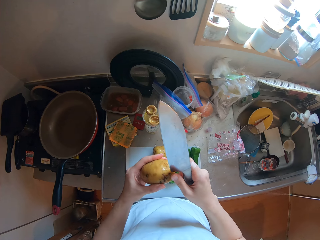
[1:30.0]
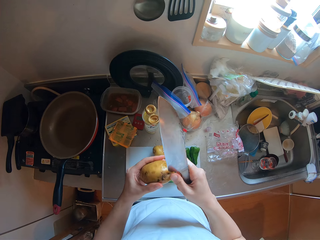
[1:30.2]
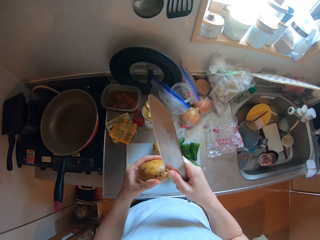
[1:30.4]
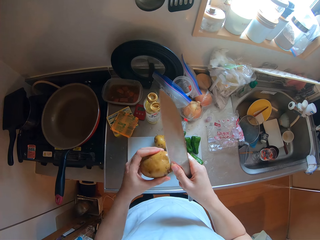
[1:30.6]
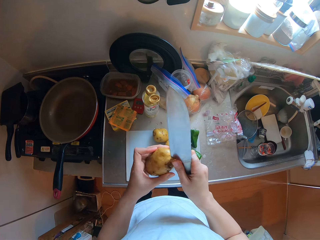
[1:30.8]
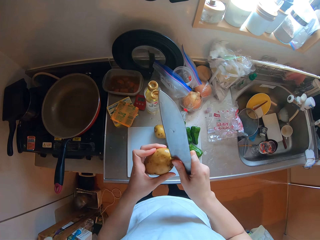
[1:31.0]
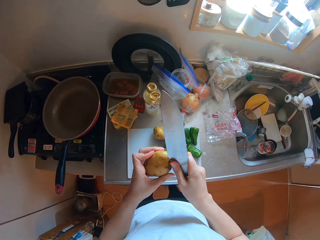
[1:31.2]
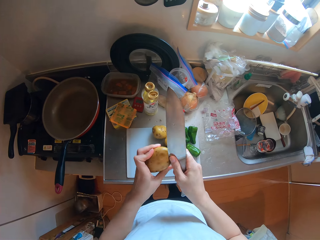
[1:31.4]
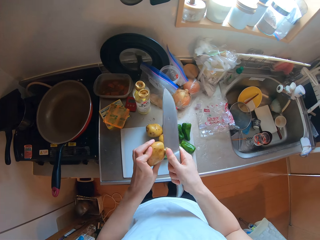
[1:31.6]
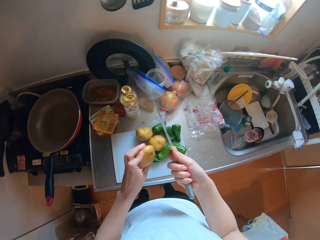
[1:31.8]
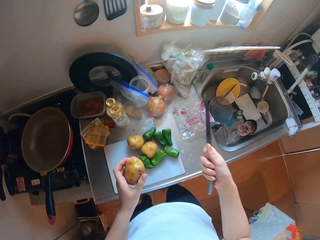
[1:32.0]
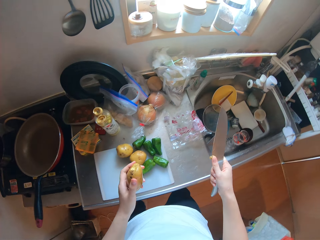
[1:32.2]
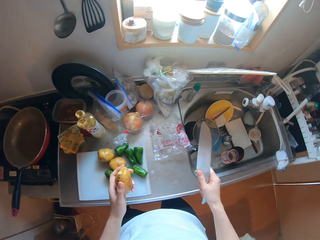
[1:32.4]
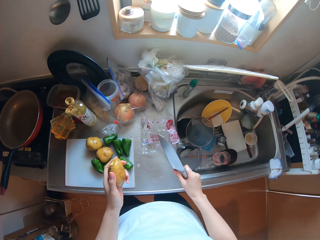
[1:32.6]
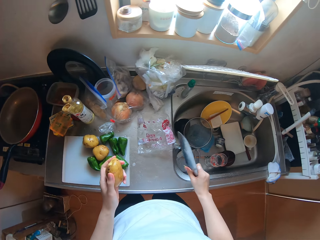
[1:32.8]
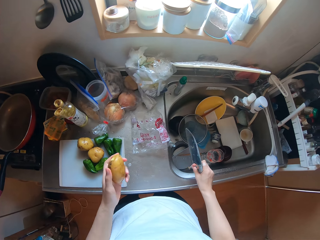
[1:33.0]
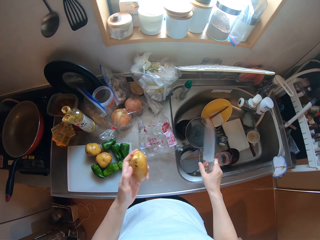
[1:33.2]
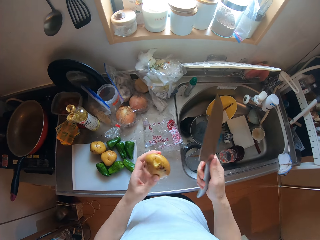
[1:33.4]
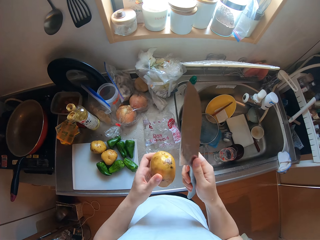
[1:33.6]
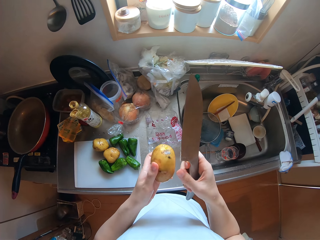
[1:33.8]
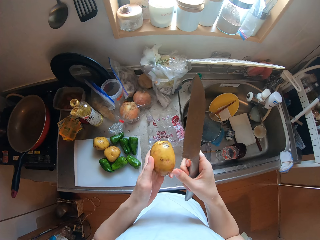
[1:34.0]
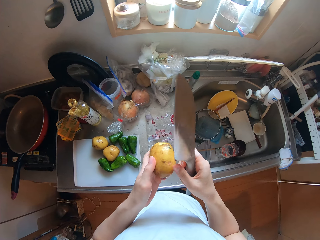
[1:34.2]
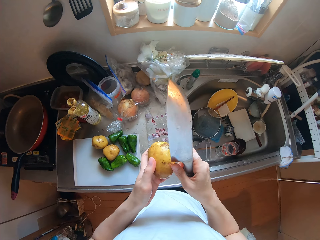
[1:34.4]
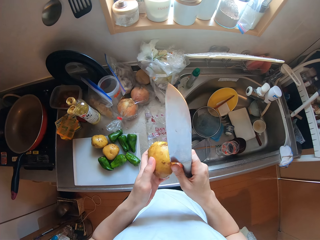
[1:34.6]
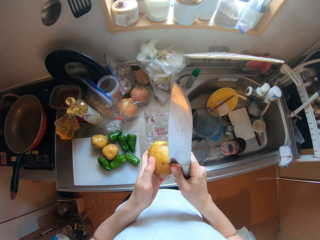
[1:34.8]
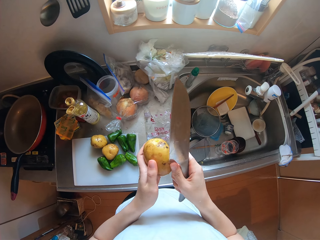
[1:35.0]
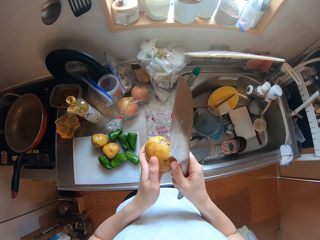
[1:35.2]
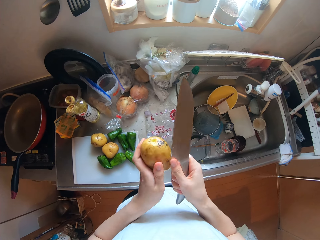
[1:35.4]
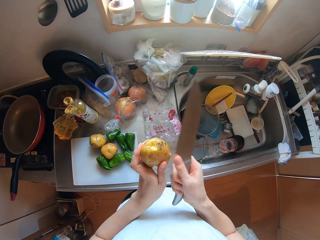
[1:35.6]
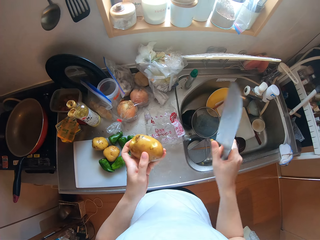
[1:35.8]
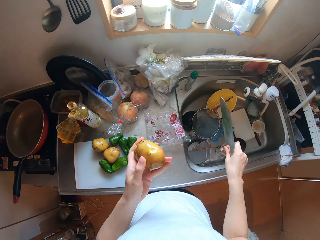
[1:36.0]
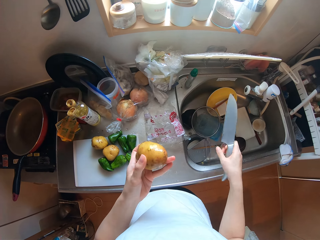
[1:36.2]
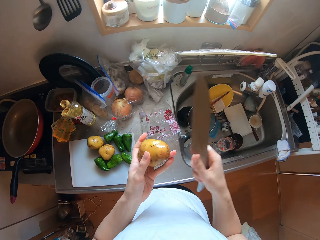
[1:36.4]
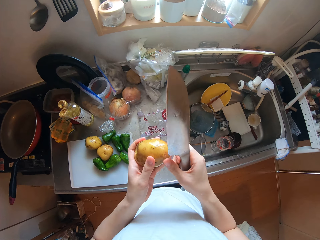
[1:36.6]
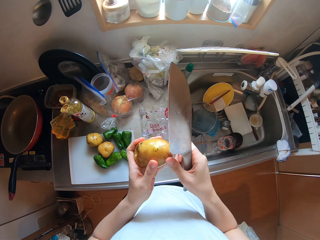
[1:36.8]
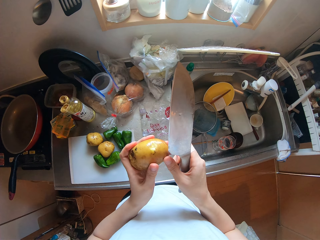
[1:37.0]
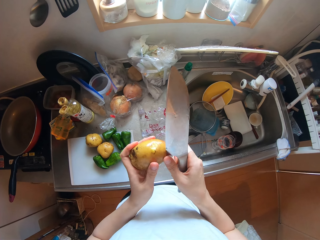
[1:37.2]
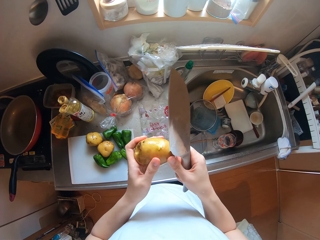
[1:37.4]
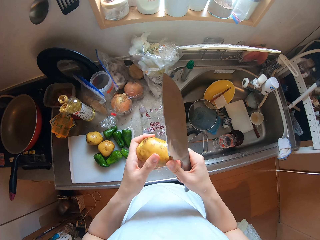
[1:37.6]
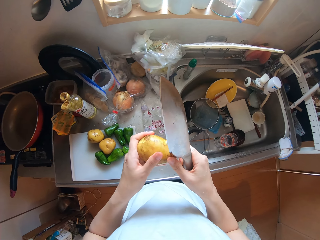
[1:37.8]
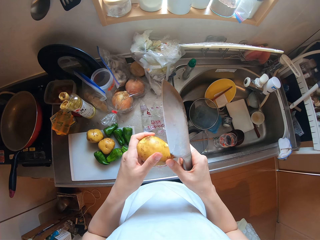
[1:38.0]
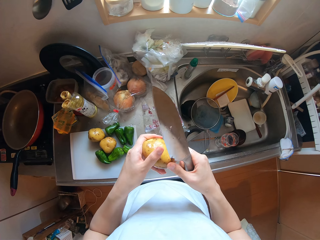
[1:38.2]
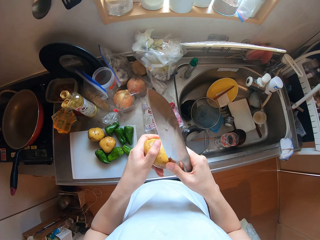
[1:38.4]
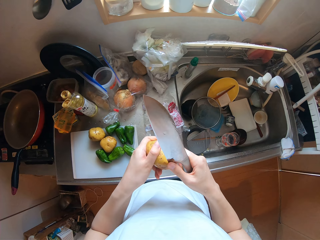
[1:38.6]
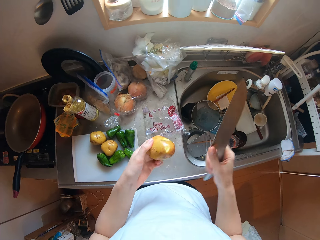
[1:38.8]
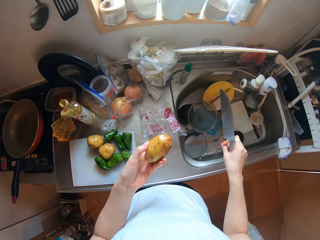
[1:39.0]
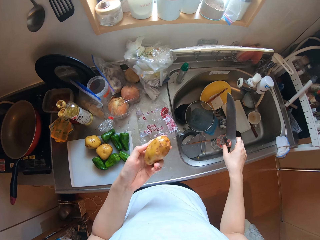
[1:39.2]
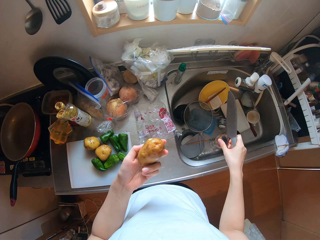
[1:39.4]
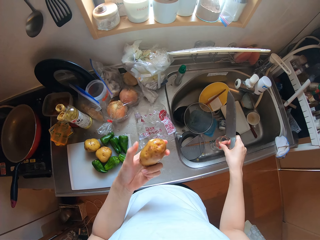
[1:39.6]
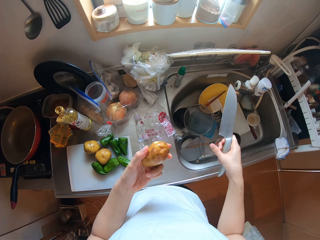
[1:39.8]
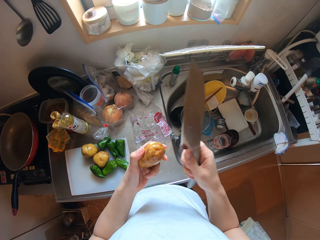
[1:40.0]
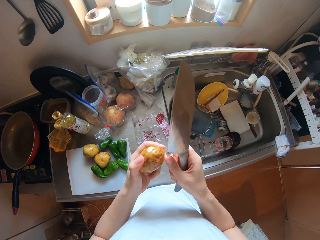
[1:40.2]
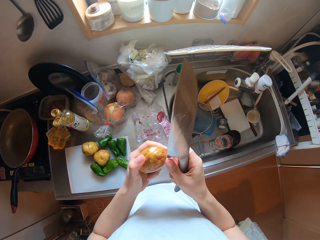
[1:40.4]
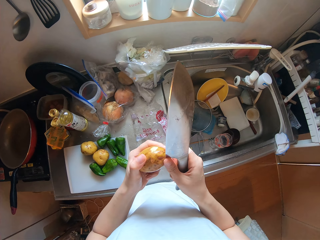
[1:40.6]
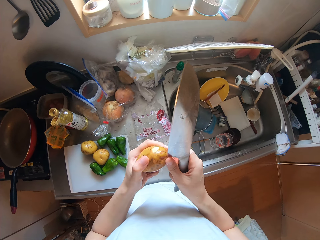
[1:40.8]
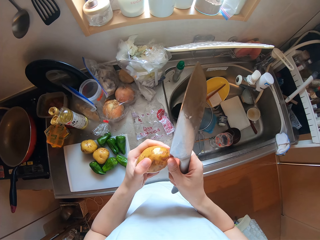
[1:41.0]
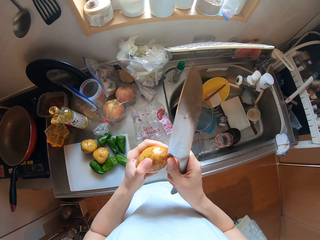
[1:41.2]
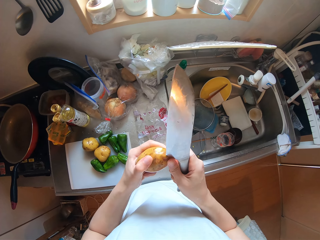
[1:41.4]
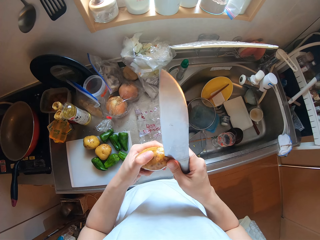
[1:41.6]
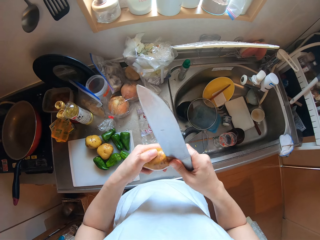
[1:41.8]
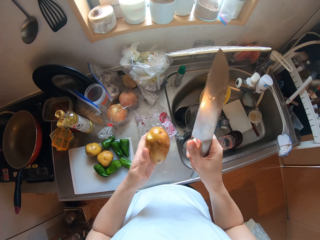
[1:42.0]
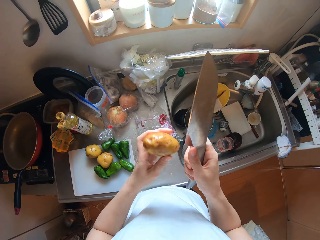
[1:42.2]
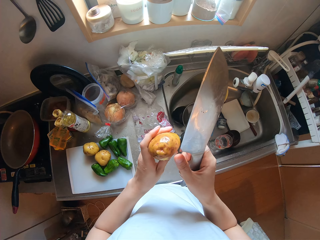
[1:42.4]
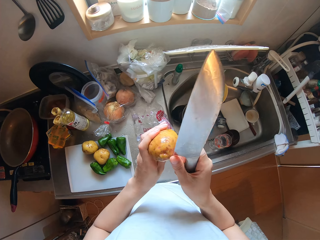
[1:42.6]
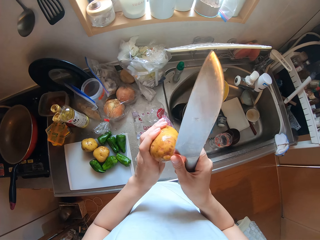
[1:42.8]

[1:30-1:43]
The camera wearer cuts out specks on the potato into the sink with the knife in her right hand. She peels the potato with the knife. She puts down a potato skin in the sink. She peels the potato with the knife. She puts down a potato skin in the sink. She peels the potato with the knife. She puts down a potato skin in the sink. She peels the potato with the knife.

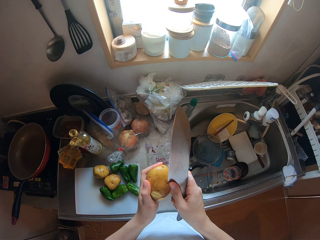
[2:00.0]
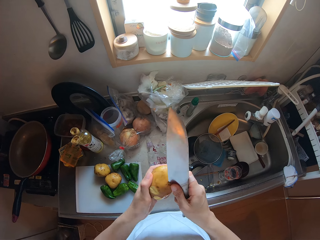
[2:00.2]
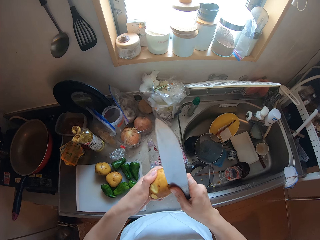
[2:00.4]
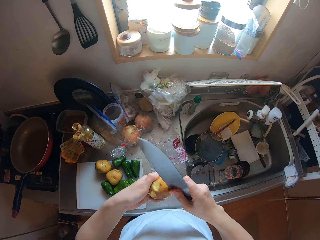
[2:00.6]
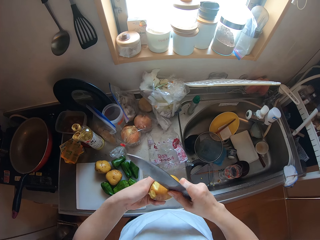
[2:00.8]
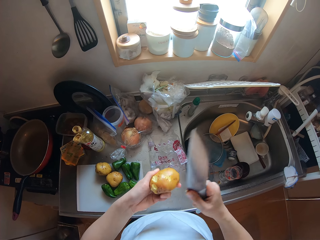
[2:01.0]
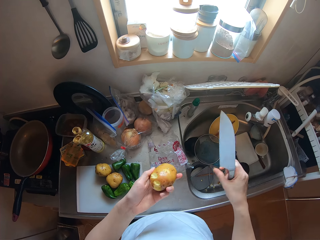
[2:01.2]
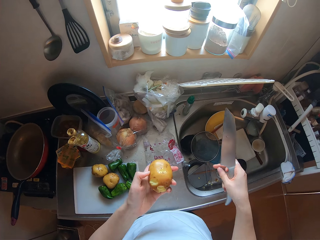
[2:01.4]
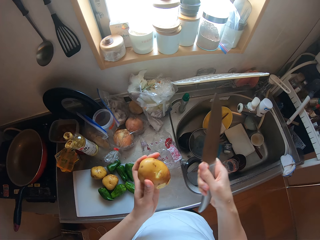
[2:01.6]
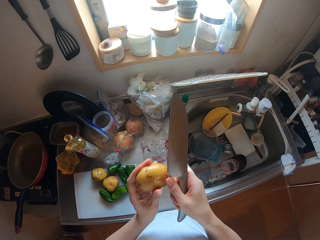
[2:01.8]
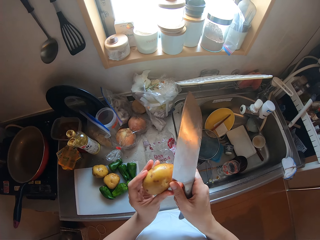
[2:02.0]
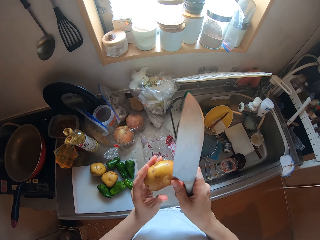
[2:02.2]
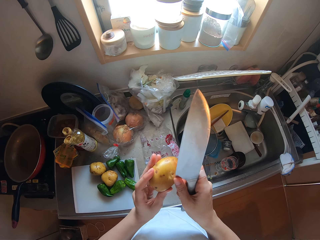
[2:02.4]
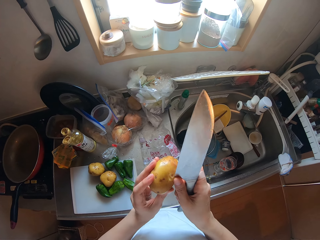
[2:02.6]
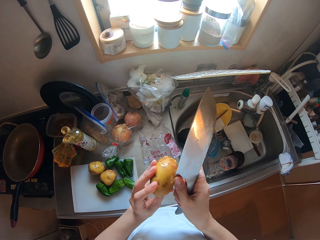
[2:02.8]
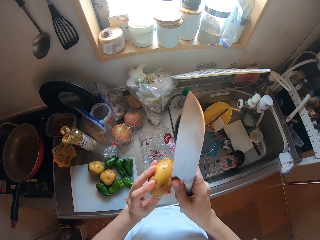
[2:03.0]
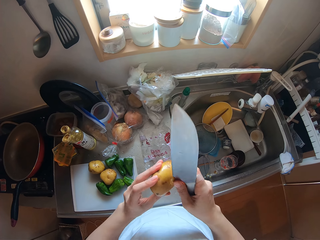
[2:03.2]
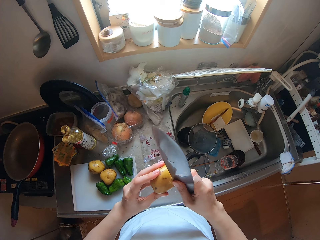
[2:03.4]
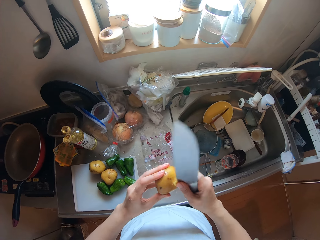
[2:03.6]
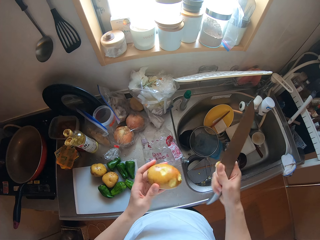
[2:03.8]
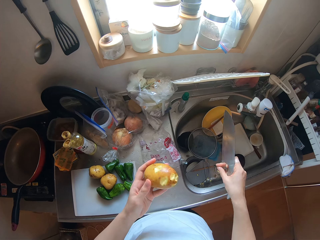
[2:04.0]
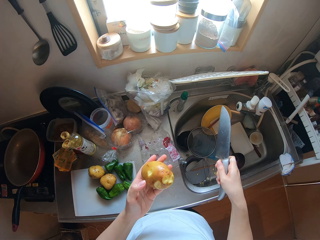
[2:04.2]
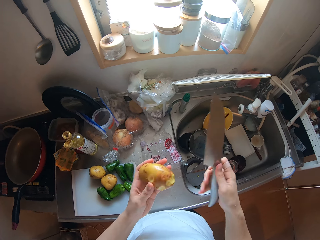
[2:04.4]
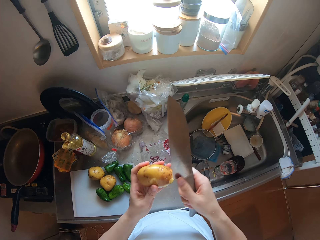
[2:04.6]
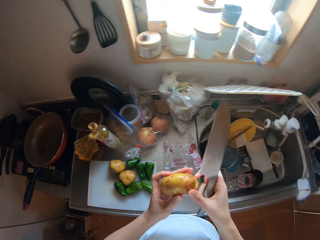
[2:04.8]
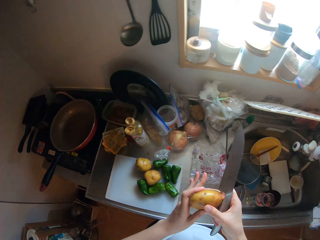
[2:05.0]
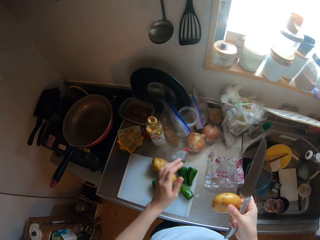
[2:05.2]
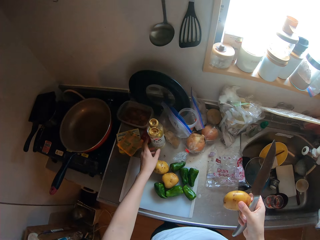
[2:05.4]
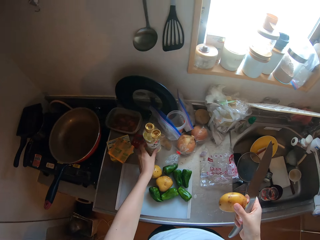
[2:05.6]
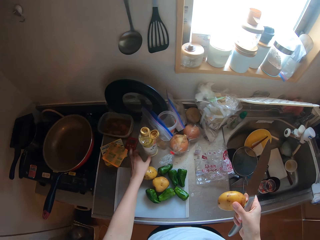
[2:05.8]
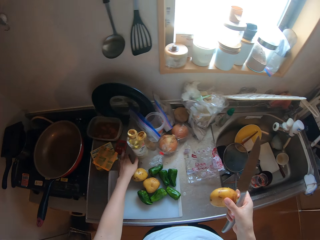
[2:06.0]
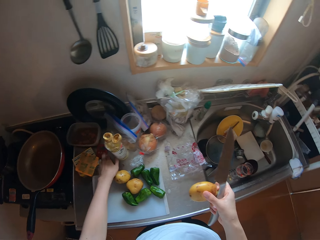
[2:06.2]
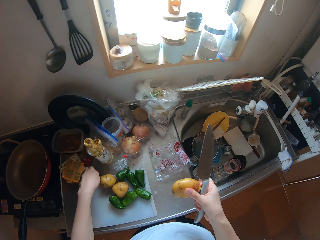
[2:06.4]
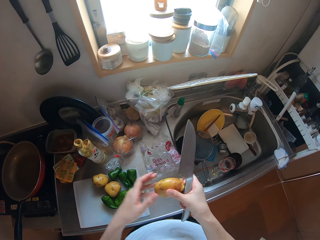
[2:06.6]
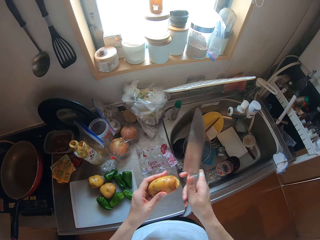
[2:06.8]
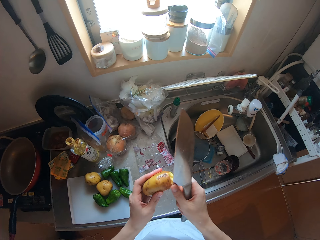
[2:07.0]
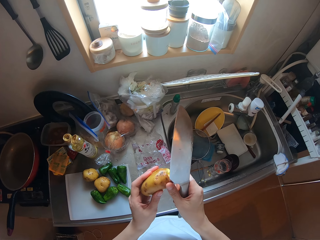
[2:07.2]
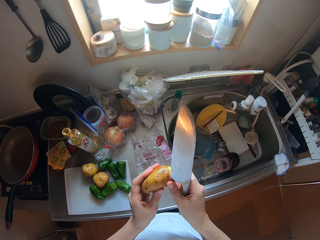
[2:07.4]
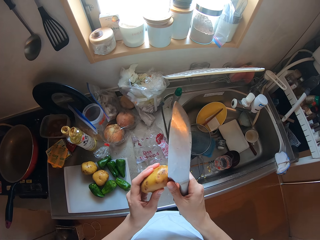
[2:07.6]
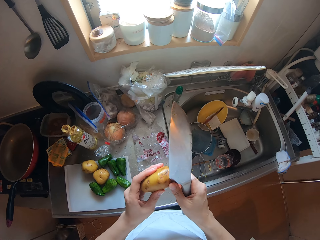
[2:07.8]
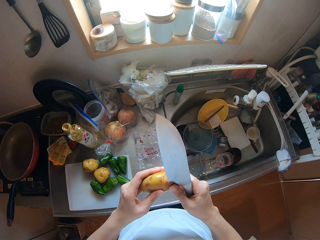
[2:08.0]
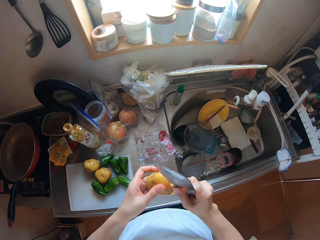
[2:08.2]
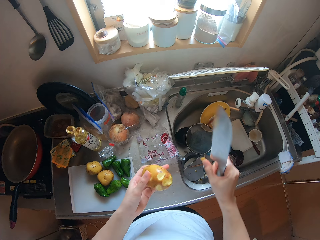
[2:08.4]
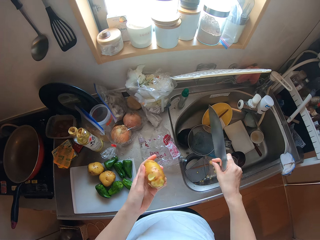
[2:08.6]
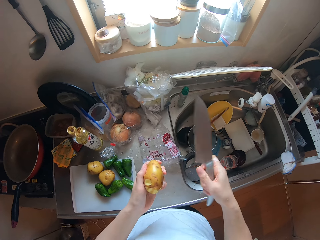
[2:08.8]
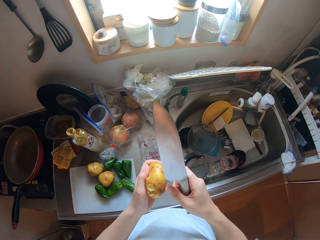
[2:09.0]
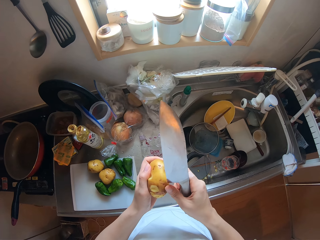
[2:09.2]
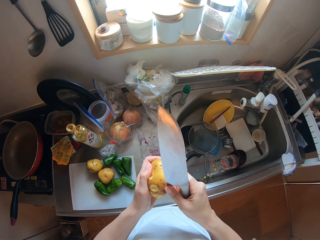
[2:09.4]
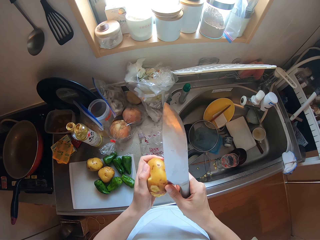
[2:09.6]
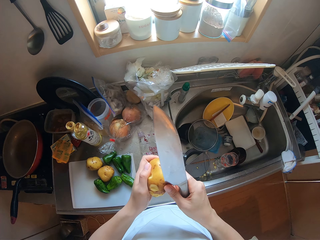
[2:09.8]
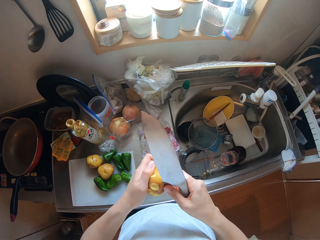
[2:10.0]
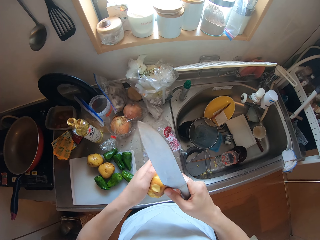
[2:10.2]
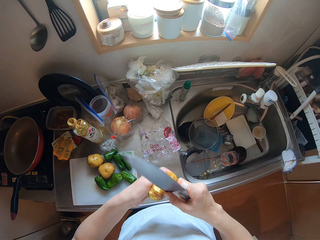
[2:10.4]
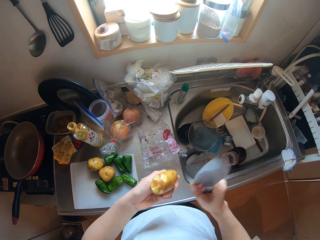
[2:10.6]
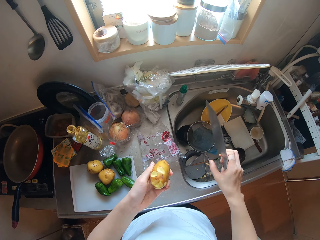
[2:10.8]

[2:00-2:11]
The camera wearer peels a potato with a knife. She puts down a potato skin in a sink. She peels the potato with the knife. She puts down a potato skin in the sink. She passes the potato from her left hand to her right hand. She adjusts the bottle of oil on the countertop. She passes the potato from her right hand to her left hand. She cuts out specks on the potato into the sink with the knife in her right hand. She peels the potato with the knife. She puts down a potato skin in the sink. She peels the potato with the knife.
